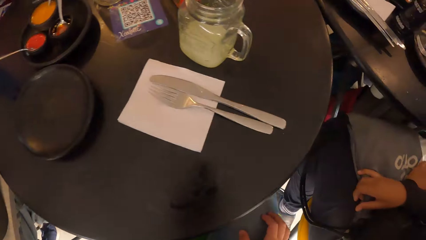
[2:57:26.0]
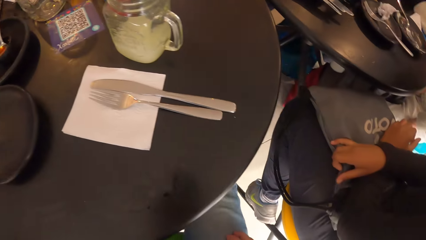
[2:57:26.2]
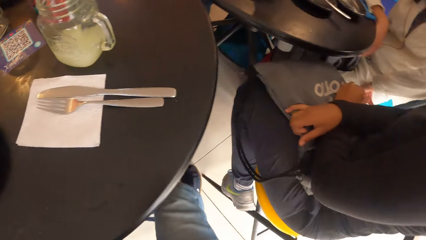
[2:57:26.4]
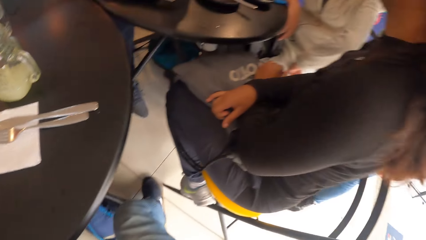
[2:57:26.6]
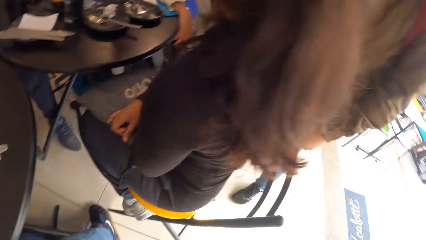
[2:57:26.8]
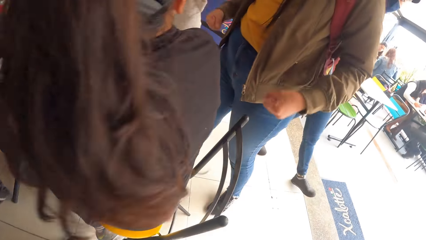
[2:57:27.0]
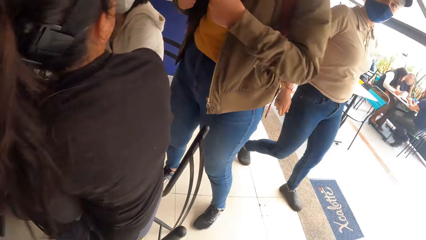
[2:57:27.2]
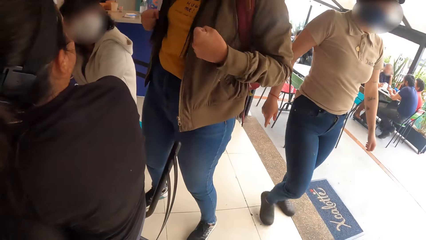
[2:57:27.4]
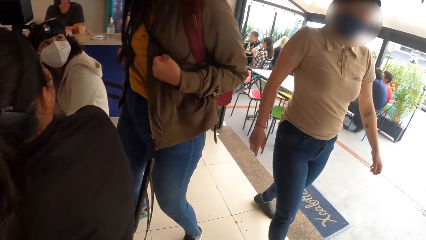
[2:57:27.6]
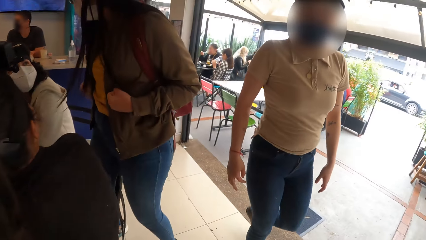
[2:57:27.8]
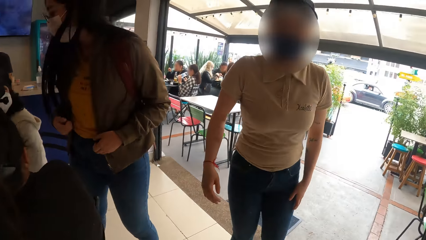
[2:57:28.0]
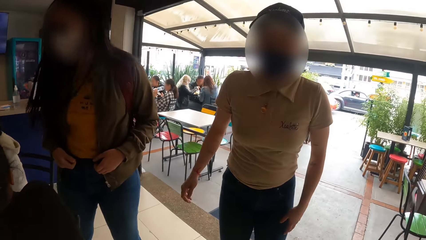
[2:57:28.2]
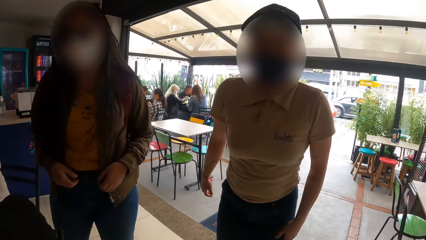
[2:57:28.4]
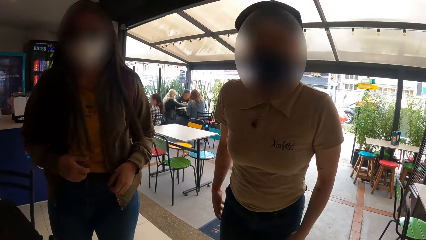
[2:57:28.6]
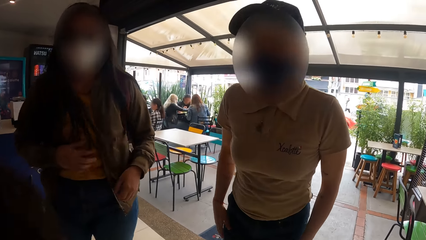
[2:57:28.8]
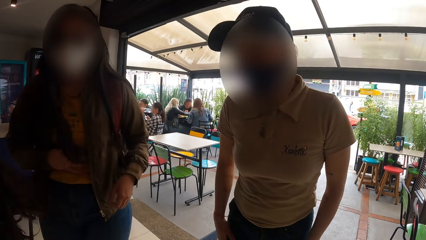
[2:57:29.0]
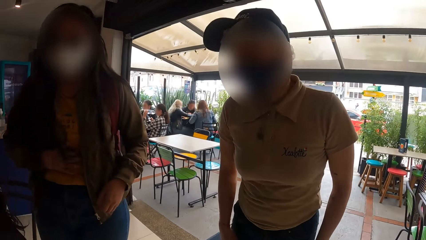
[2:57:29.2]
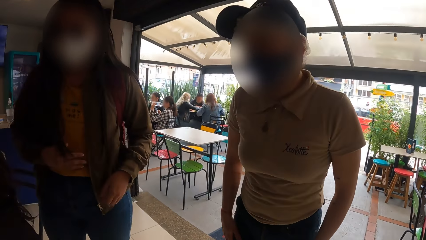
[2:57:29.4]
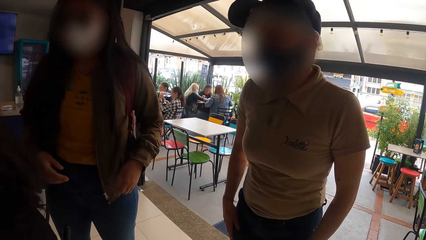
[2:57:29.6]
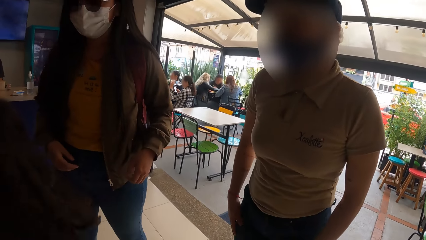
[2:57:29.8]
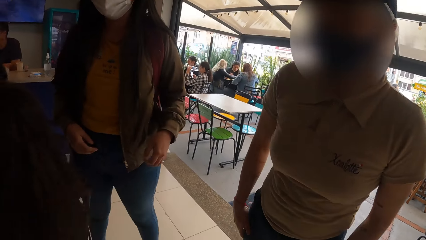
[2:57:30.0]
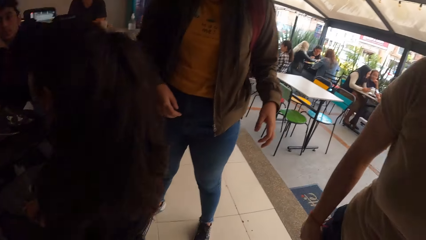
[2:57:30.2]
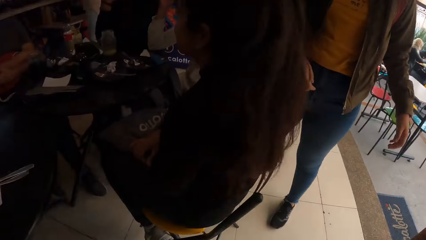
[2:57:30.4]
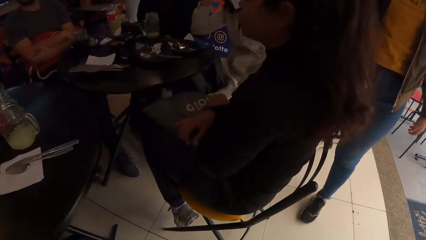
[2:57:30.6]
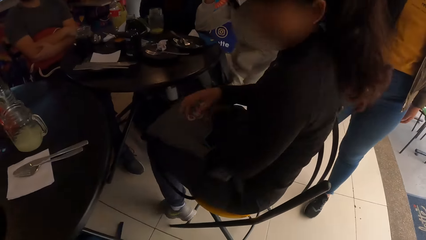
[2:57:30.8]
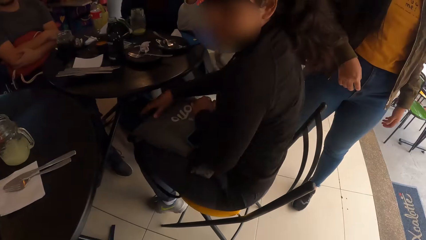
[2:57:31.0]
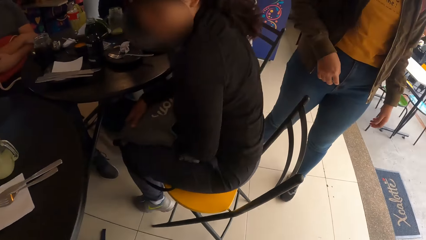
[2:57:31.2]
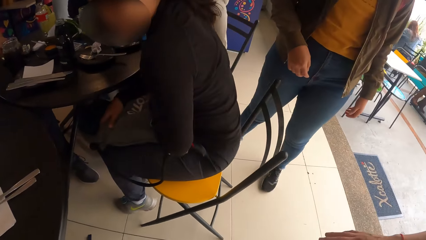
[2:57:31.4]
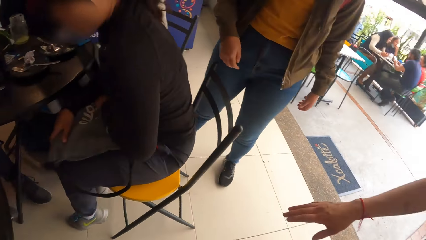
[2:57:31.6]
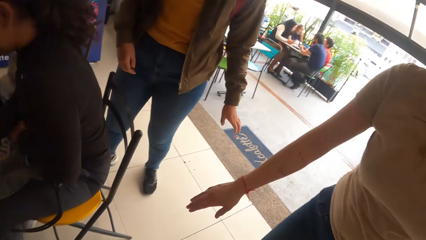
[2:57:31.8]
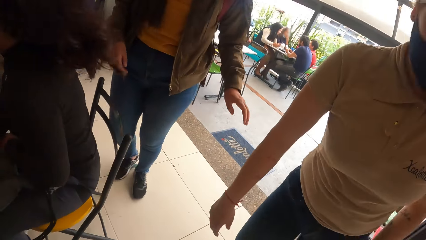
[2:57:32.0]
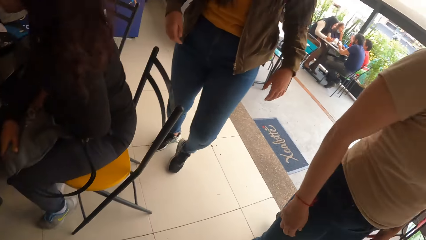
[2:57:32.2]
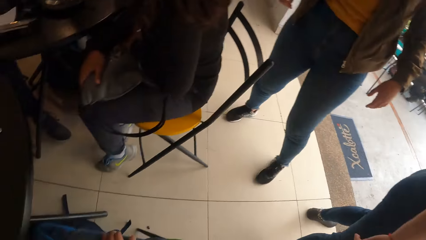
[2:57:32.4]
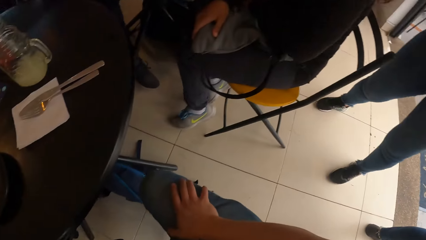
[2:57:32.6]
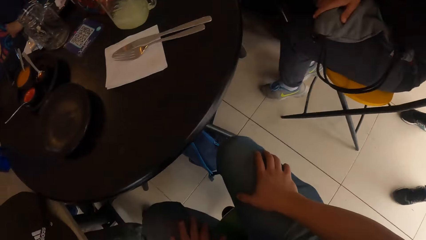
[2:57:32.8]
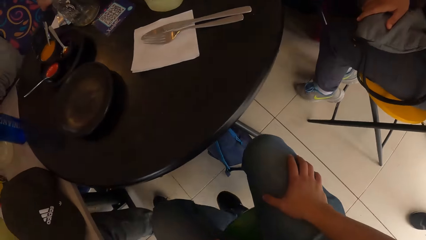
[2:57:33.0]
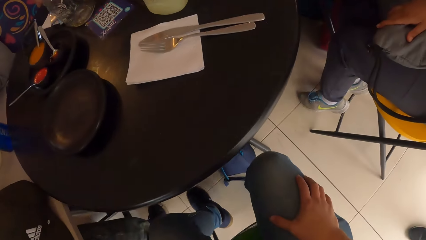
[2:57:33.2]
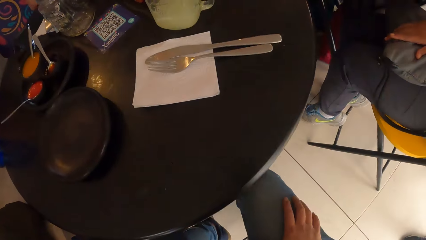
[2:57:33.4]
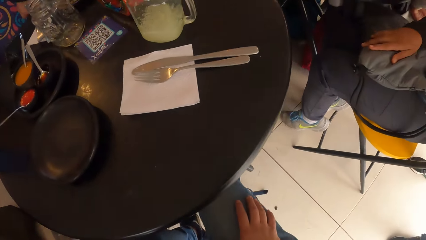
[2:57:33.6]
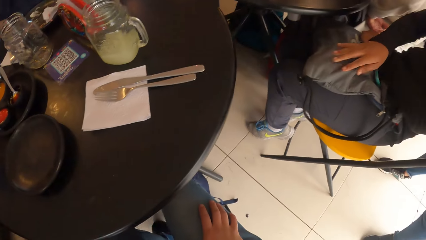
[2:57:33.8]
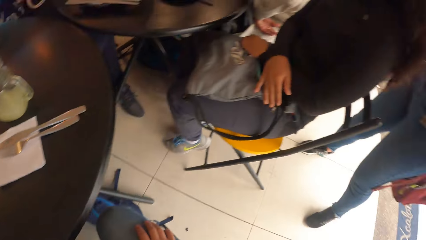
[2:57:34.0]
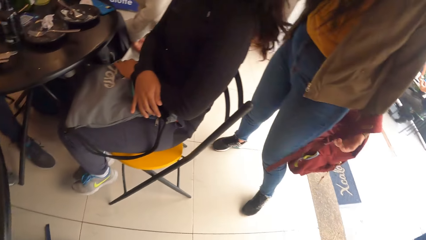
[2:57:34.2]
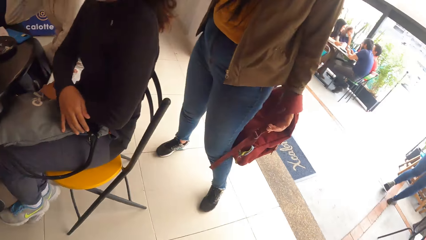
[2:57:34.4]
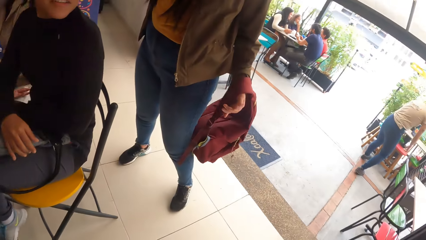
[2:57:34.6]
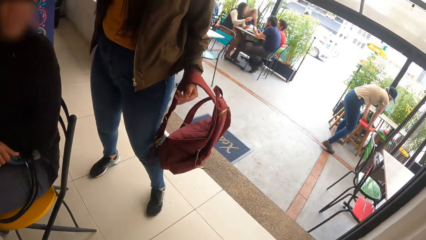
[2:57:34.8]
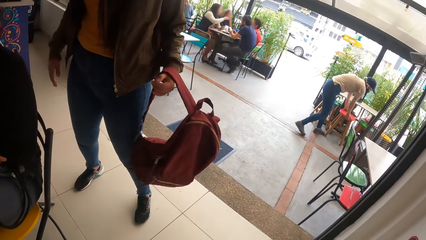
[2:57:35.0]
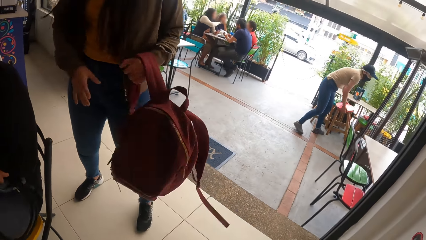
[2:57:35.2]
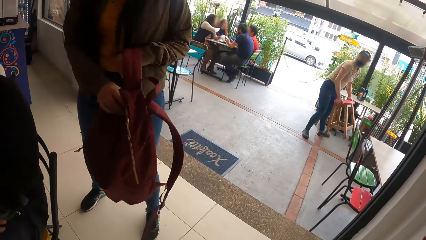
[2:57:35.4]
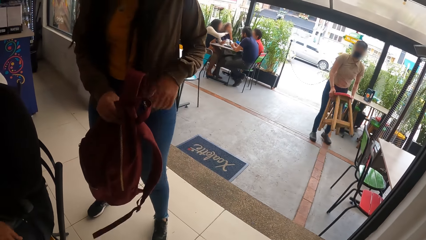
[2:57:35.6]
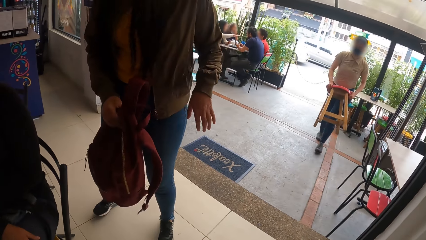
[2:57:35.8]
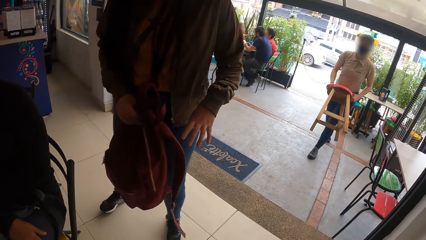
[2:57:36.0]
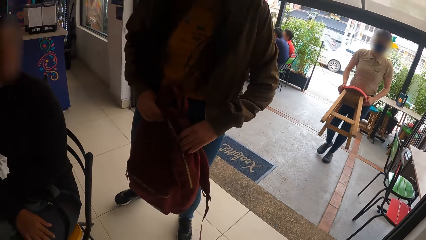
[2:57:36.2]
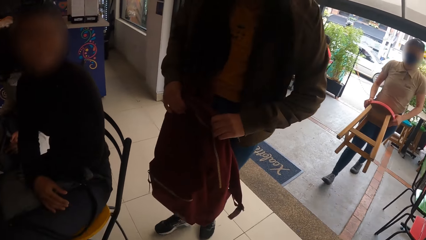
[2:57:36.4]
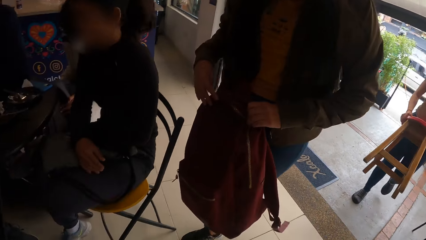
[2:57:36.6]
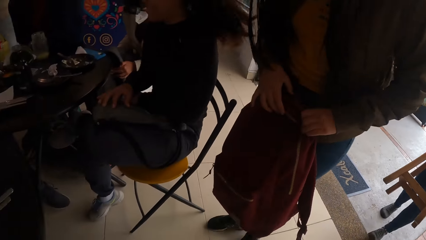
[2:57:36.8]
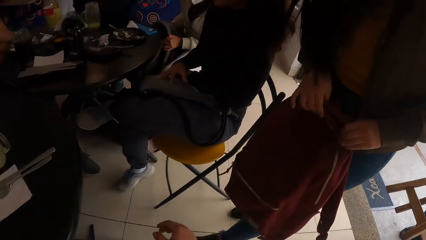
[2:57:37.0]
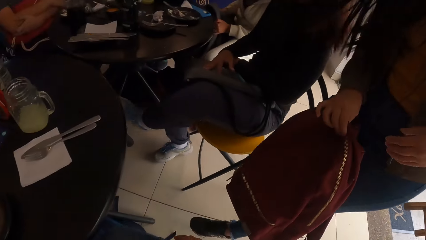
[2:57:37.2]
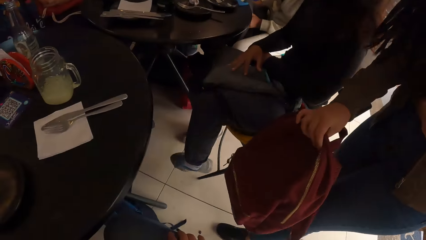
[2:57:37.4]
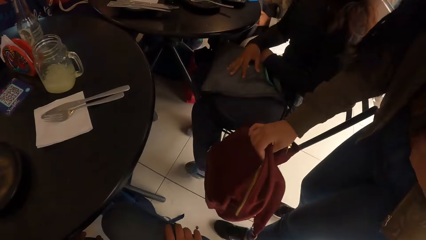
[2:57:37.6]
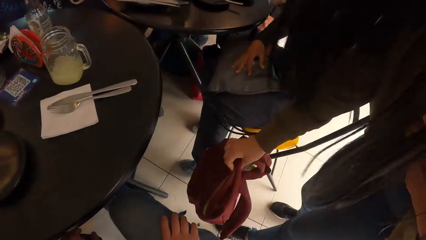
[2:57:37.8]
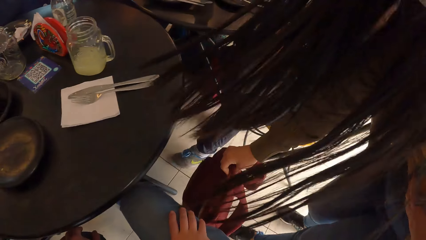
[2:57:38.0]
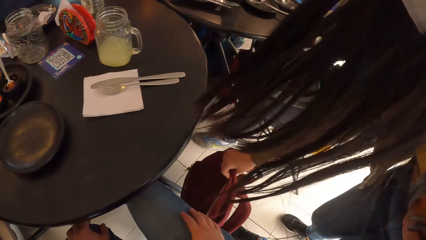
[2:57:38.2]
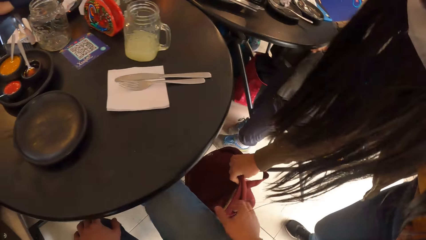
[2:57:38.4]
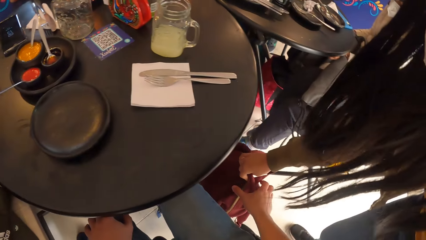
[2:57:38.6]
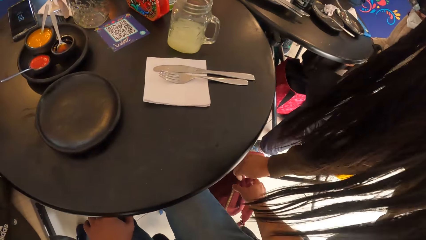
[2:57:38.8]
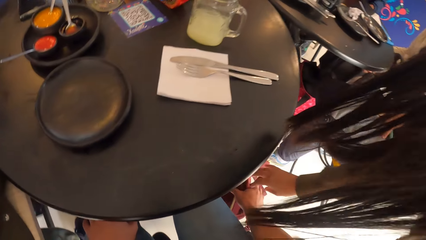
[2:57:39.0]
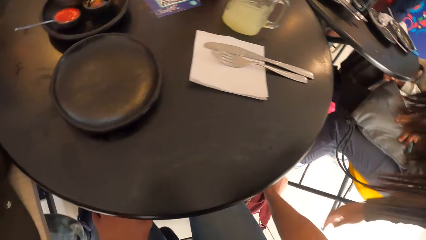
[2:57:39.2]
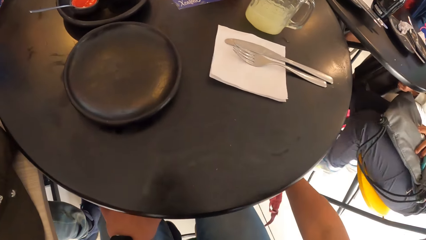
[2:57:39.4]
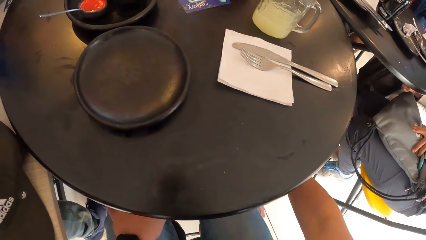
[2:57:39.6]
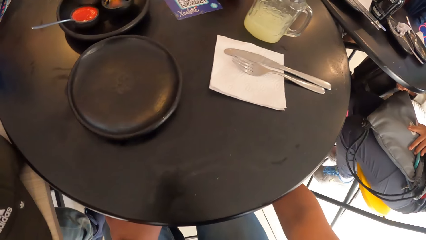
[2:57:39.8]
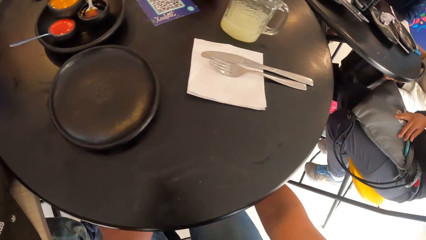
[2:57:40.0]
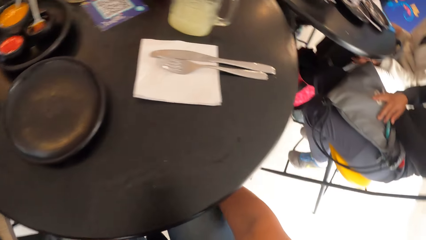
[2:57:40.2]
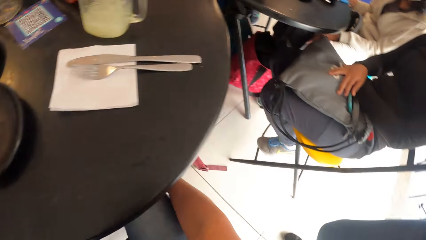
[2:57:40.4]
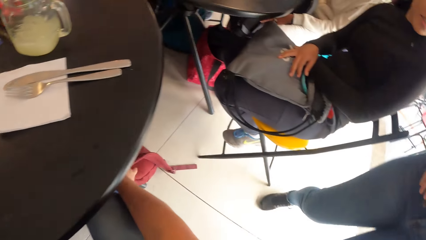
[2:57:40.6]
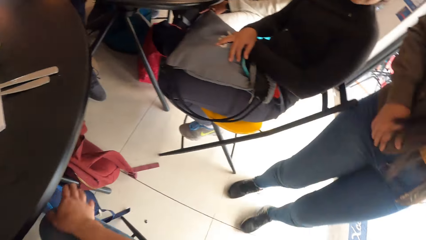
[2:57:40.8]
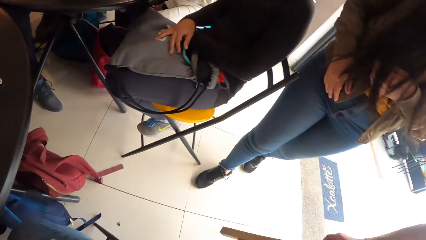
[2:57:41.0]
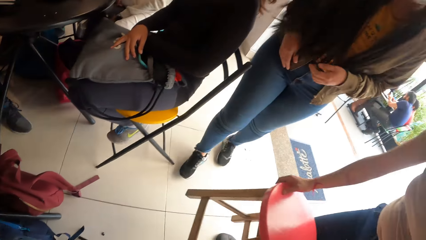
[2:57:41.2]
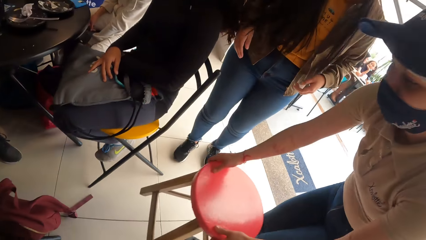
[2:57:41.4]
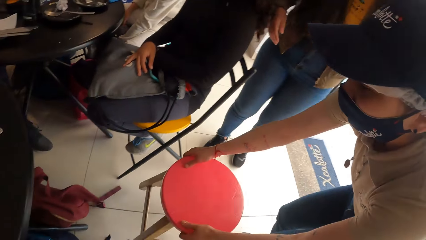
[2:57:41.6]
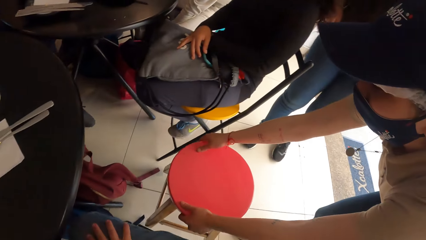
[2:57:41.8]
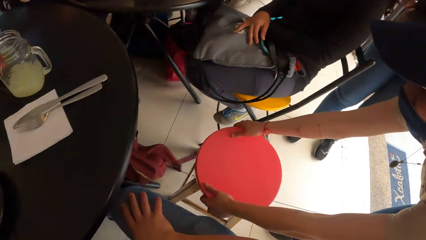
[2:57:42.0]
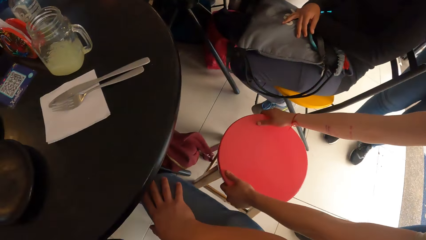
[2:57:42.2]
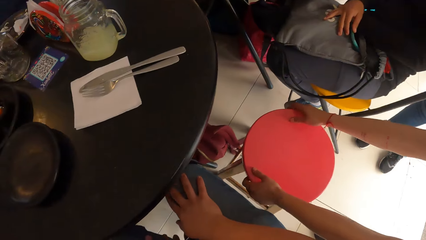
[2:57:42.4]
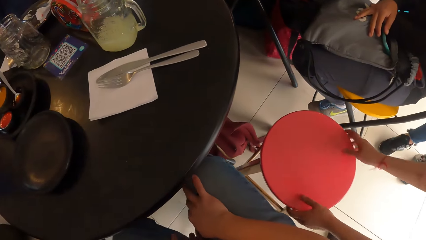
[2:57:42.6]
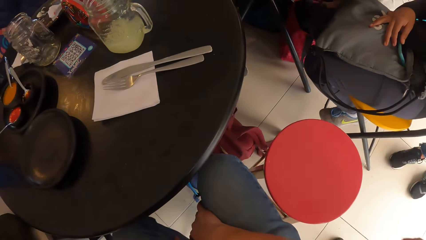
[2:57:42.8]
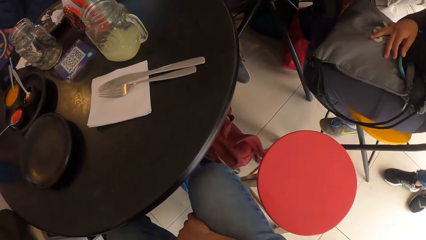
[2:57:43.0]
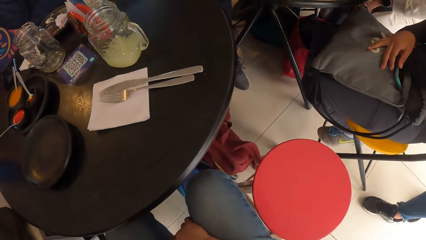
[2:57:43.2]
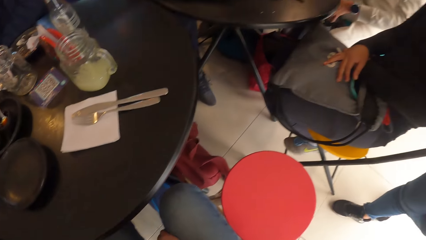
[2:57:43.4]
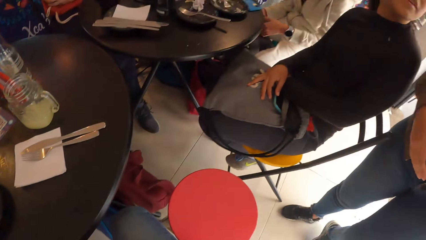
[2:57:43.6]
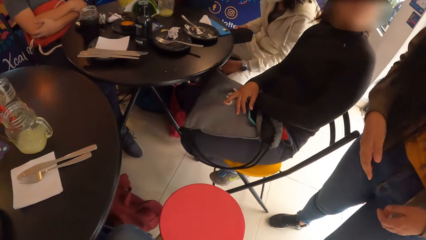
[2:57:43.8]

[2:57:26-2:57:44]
The camera wearer looks around a restaurant. They interact with a waiter. A woman adjusts a chair and adjusts herself on a seat. The camera wearer adjusts himself on a seat. Another woman removes a backpack from her back with her hands. The waiter picks up a stool from the floor with her hands. The camera wearer looks around the restaurant. The other woman holds the backpack with her hands. She drops the backpack on the floor with her right hand. The camera wearer moves the backpack on the floor with her right hand. The waiter places the stool on the floor with her hands.
